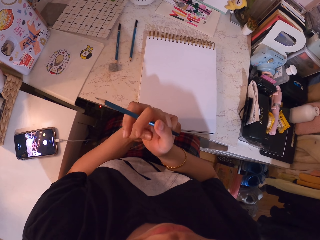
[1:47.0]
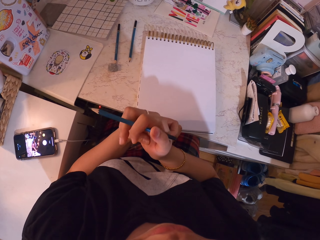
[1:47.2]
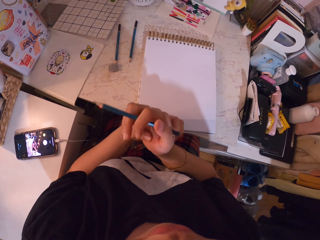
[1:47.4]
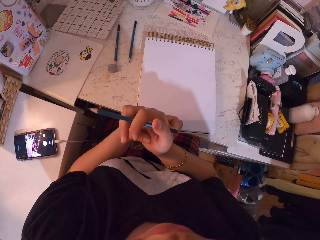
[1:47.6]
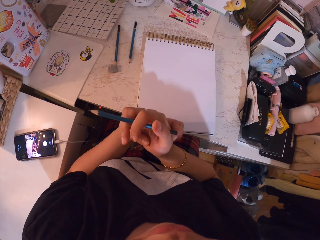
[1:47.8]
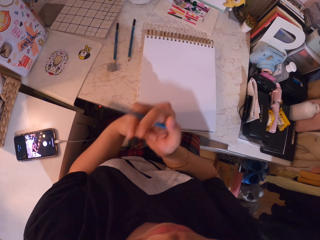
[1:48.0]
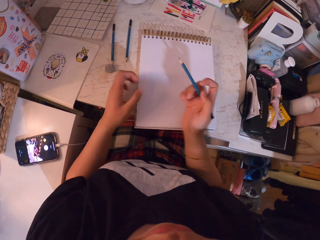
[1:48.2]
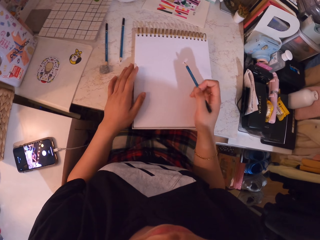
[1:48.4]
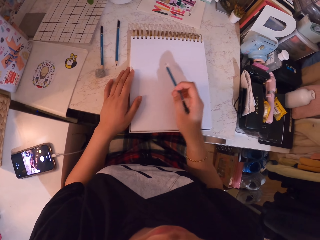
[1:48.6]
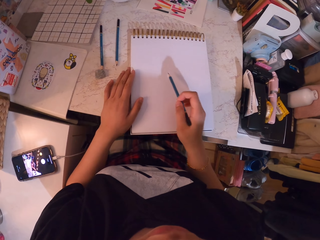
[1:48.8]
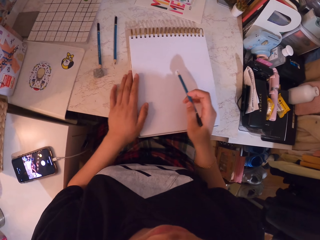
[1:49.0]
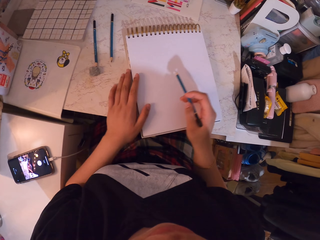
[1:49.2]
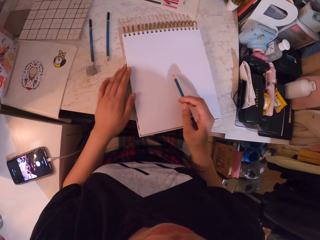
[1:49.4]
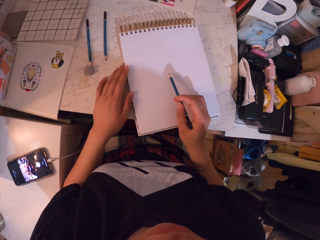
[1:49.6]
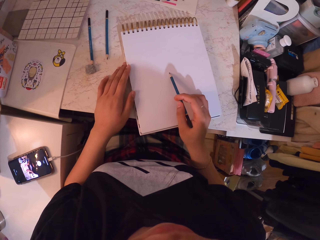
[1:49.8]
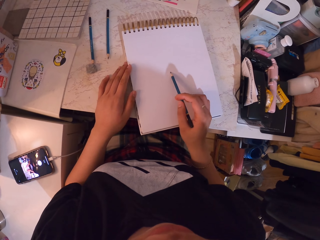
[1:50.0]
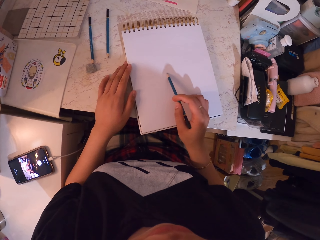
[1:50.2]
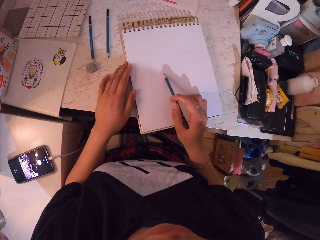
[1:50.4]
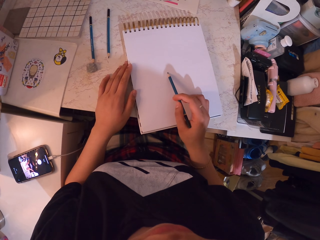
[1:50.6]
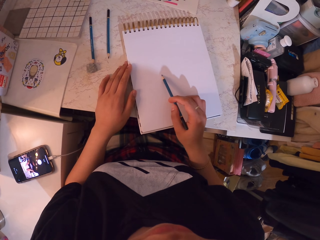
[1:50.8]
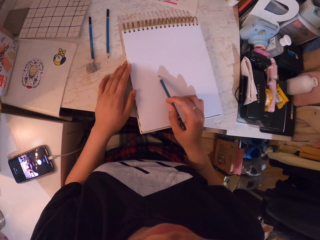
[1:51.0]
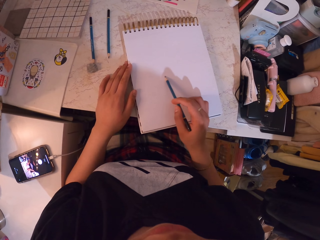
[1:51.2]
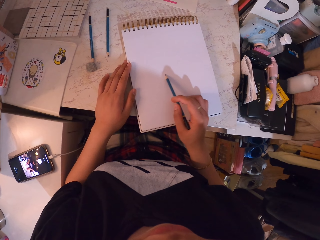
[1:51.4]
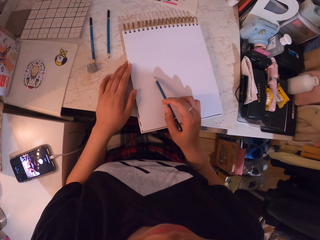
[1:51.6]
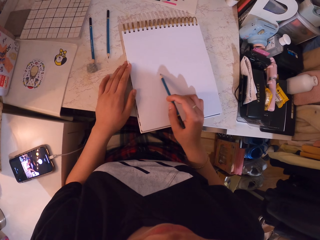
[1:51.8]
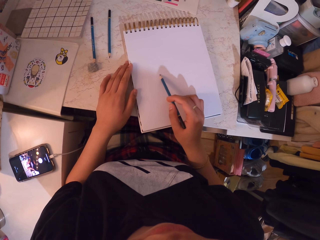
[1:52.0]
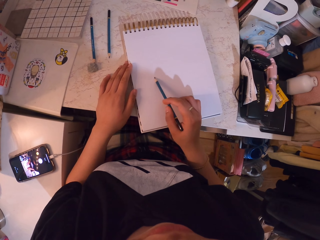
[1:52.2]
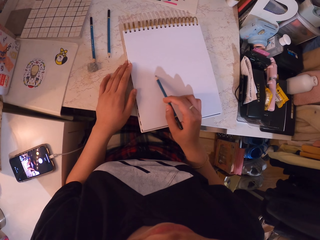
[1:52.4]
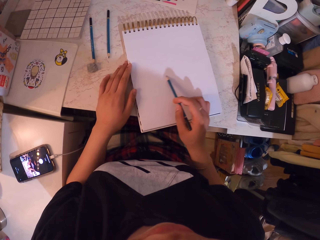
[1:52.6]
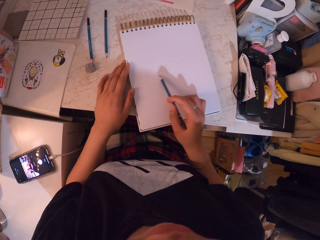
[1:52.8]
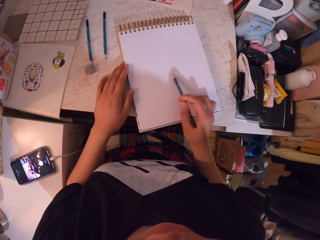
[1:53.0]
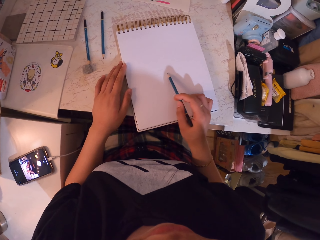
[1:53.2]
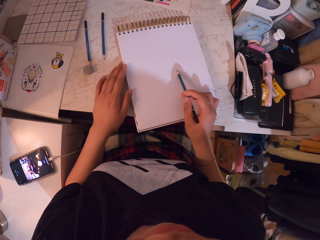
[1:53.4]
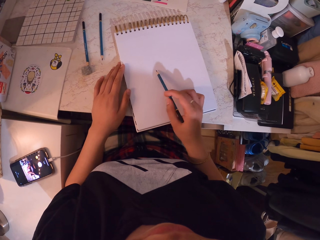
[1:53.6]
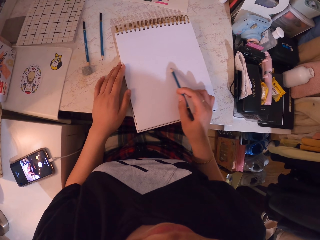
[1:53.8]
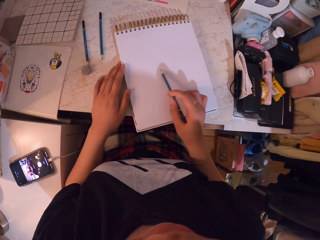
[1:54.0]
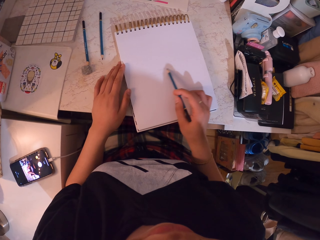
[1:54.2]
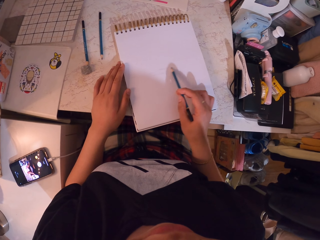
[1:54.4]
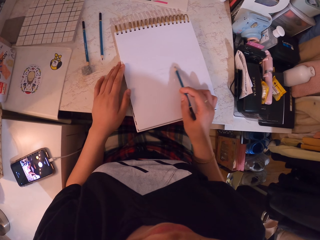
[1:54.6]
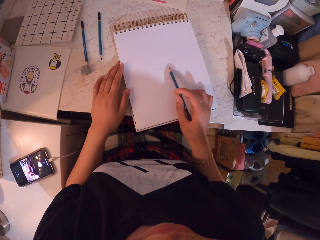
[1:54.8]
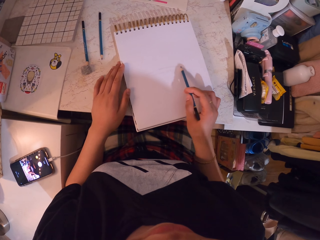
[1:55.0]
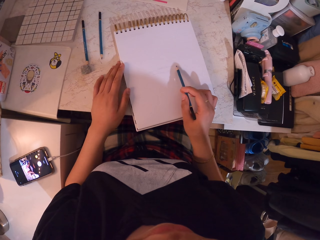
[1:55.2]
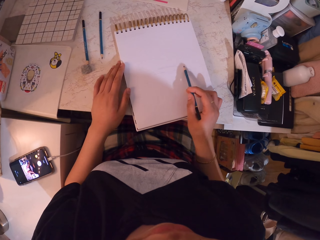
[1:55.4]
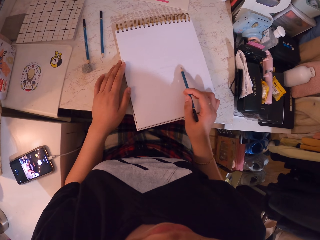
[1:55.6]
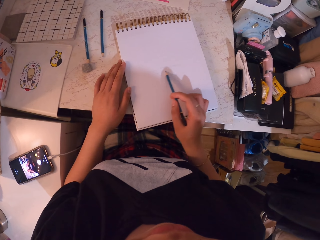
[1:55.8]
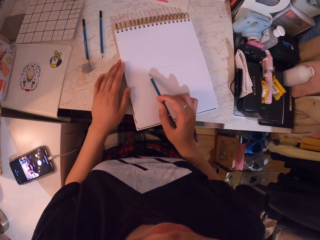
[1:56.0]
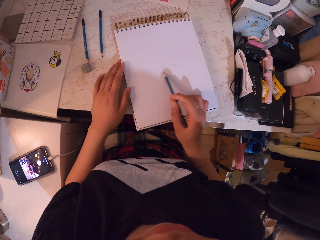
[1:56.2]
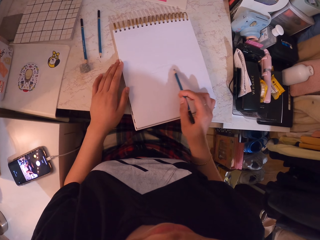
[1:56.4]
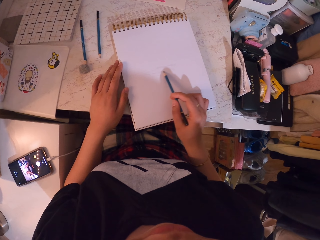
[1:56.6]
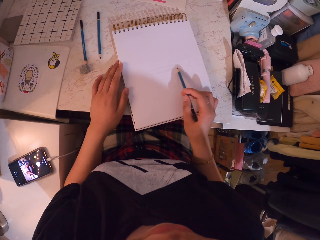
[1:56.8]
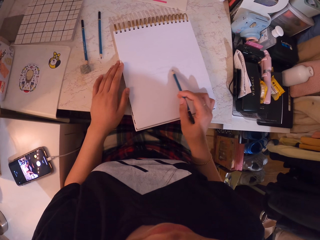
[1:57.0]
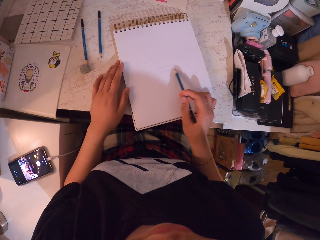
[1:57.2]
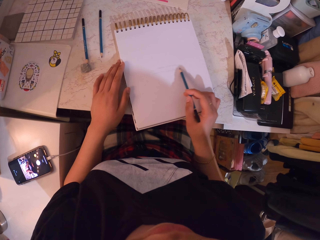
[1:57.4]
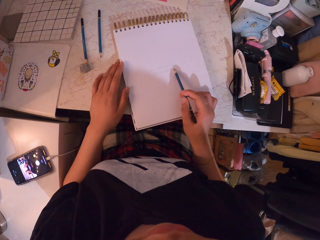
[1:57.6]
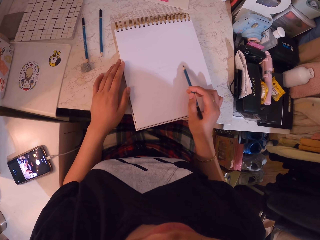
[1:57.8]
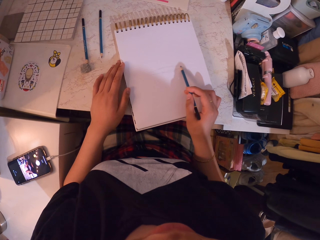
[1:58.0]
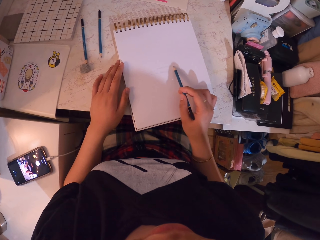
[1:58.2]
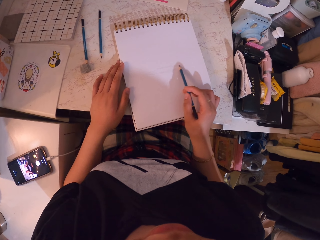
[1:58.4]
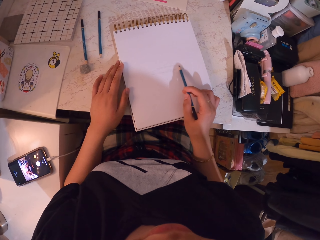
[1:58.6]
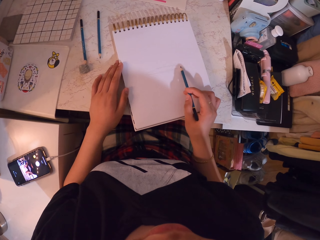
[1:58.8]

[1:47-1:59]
The camera wearer scratches the hand. They draw a picture on the book.

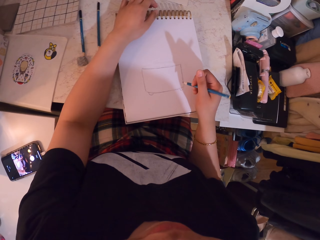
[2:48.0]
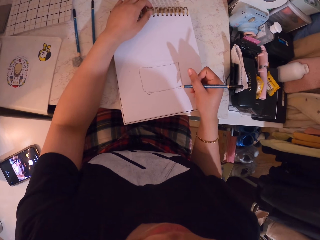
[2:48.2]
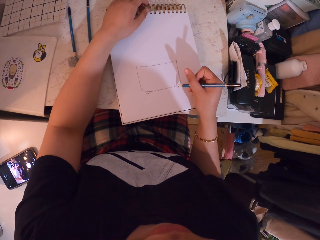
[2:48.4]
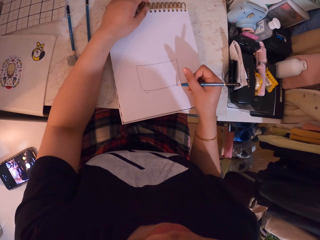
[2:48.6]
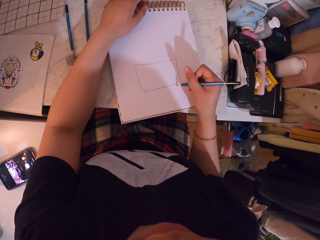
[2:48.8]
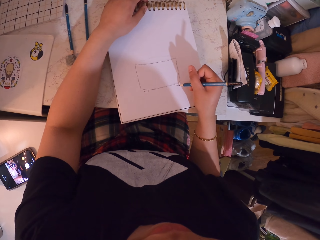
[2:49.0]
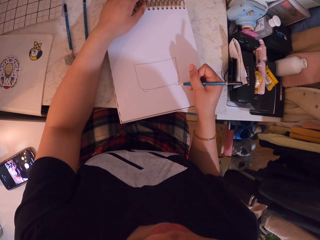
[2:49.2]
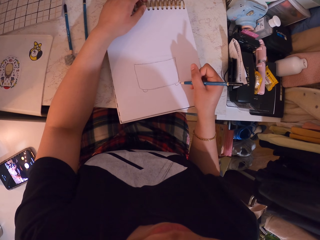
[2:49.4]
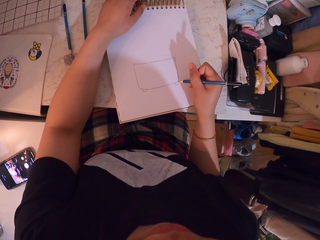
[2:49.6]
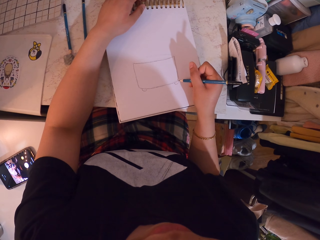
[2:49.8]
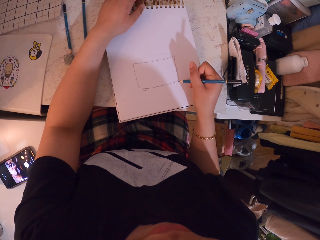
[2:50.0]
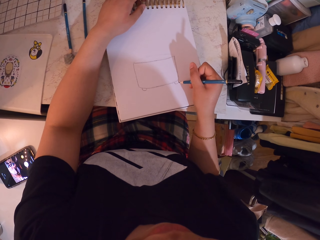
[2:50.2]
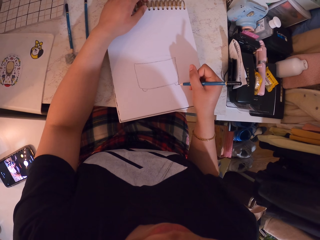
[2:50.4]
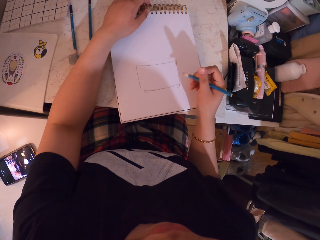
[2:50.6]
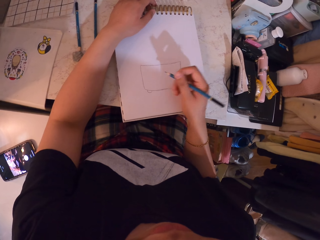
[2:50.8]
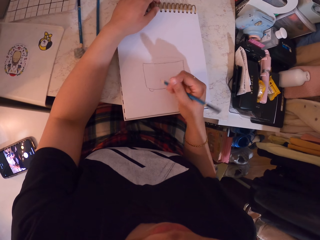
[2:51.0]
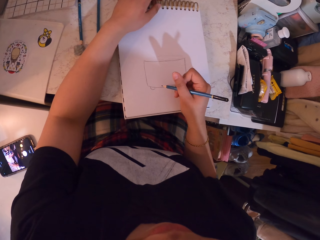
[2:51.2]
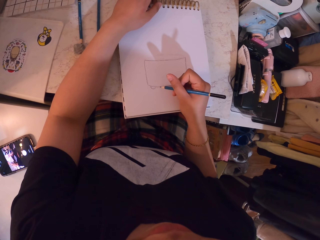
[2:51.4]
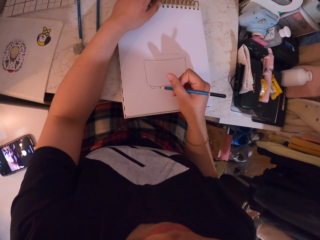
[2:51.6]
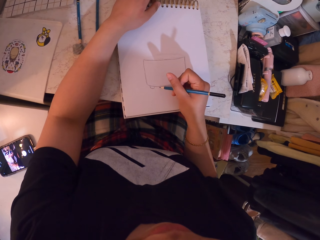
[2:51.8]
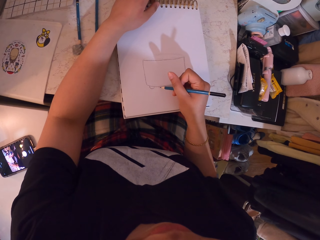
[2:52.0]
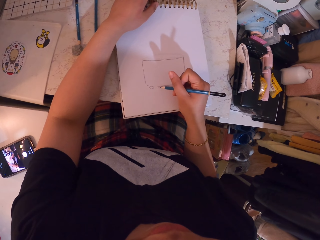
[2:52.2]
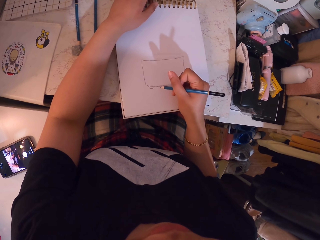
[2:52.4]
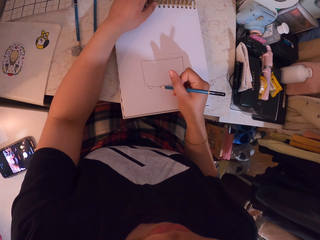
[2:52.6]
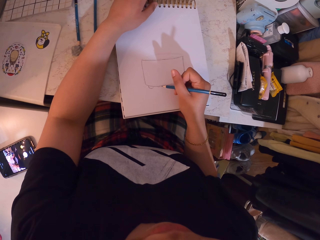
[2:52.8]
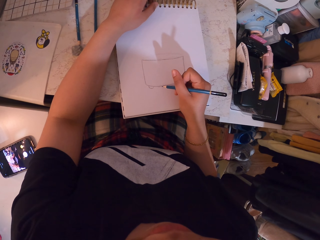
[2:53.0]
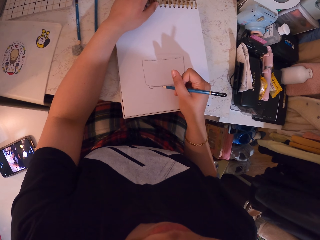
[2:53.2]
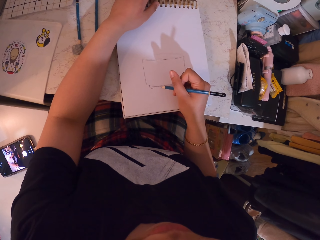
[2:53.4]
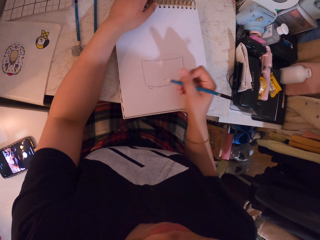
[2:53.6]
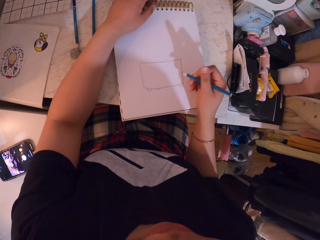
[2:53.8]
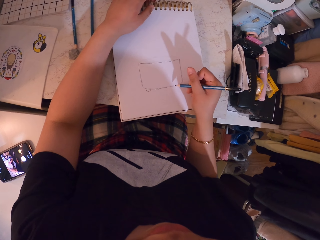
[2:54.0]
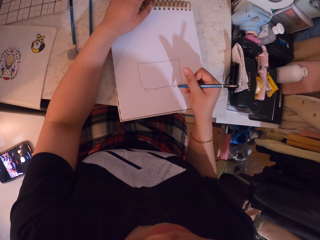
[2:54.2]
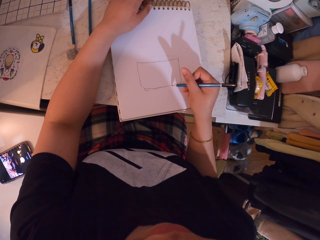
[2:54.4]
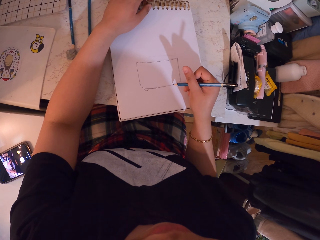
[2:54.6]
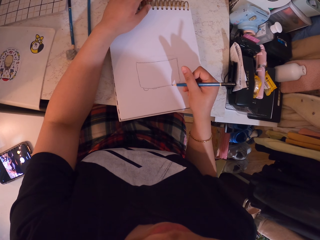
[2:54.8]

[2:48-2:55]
The camera wearer draws an image on the book.

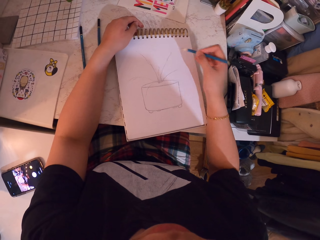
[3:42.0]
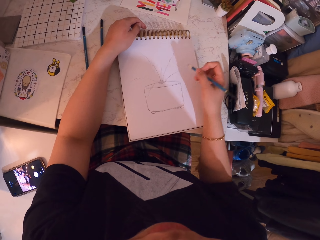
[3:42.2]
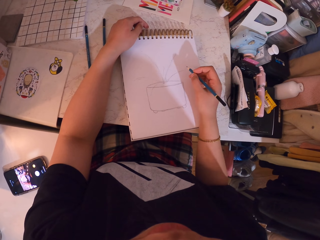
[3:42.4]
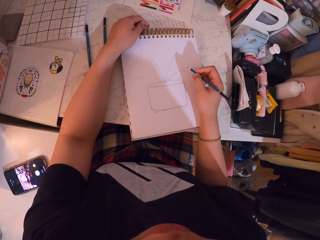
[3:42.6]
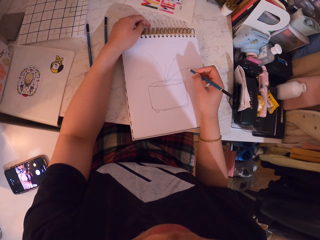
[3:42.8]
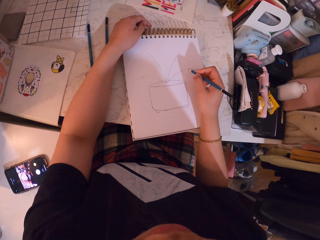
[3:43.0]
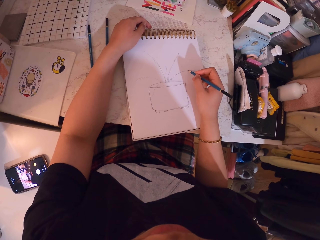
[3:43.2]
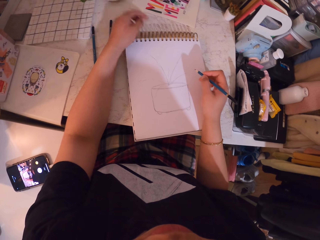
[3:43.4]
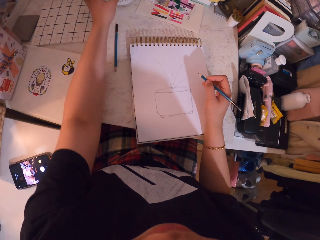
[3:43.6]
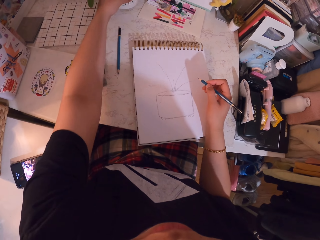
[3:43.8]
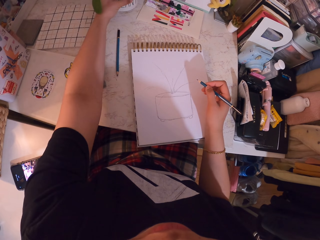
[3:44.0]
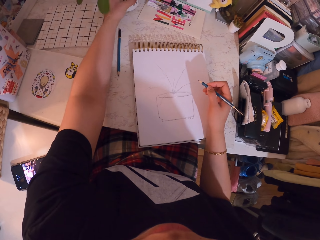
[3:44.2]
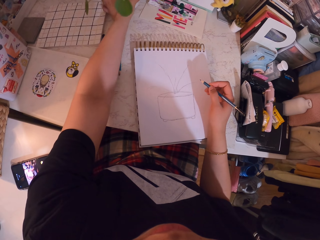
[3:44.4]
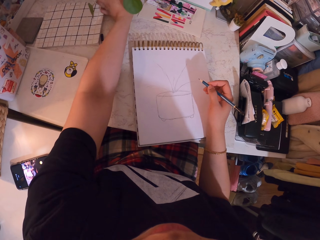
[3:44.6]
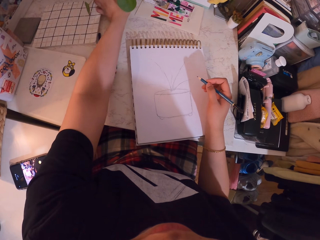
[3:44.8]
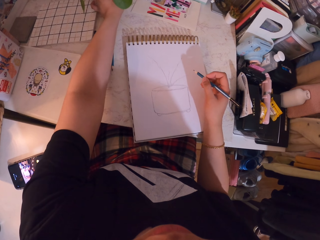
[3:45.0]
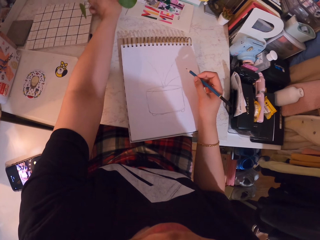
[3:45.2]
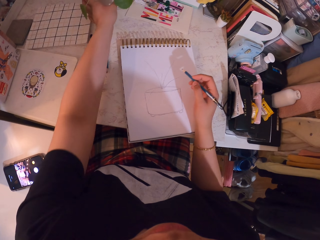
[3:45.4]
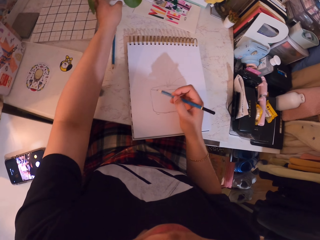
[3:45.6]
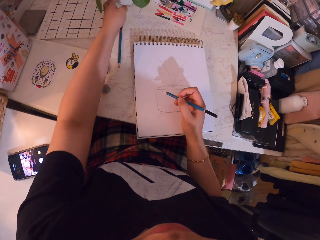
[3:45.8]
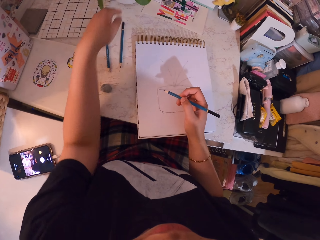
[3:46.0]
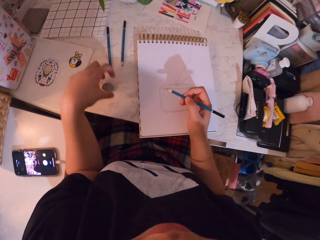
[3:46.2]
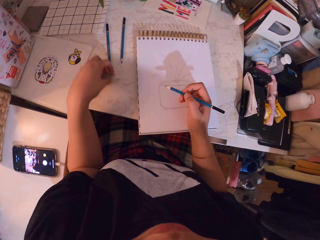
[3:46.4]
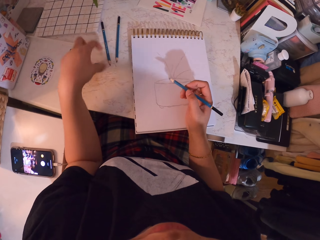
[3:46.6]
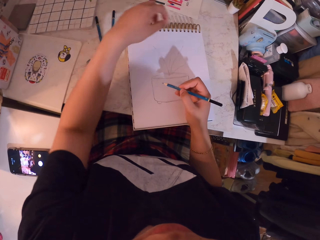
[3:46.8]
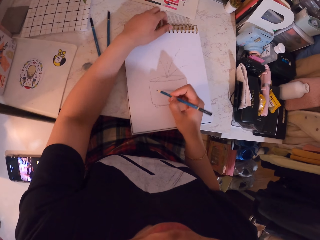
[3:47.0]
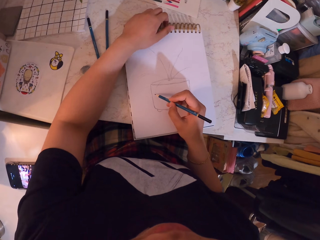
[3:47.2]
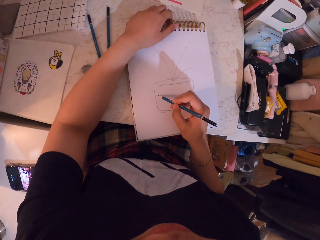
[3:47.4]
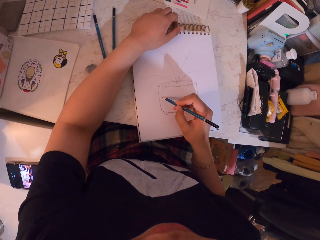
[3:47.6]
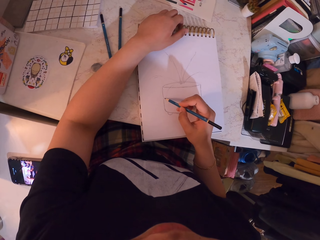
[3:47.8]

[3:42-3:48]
The camera wearer rotates the flower pot.
